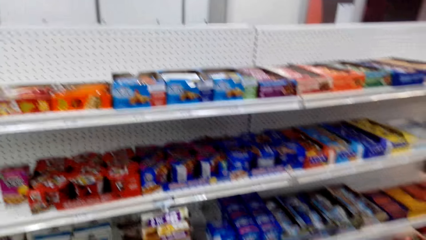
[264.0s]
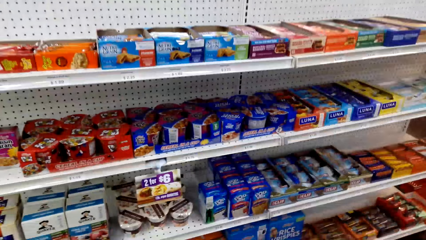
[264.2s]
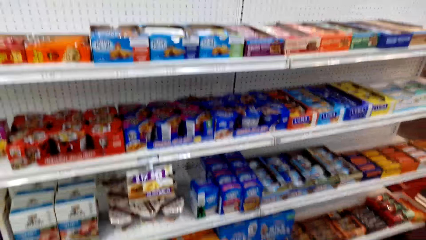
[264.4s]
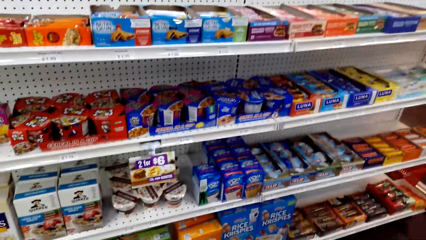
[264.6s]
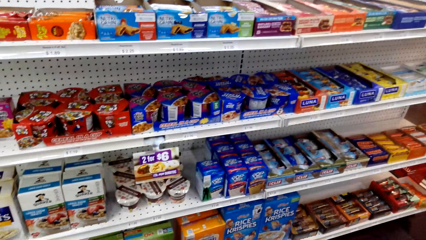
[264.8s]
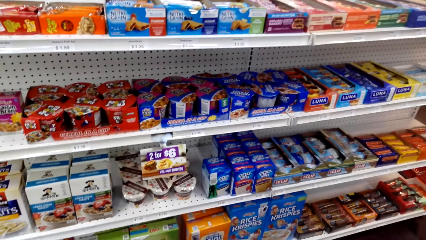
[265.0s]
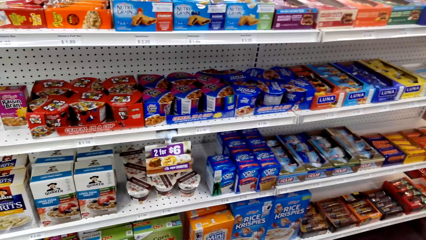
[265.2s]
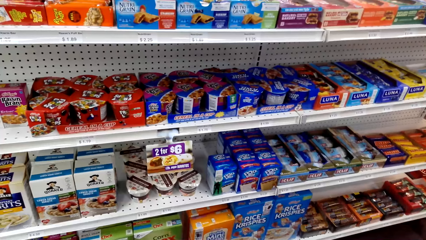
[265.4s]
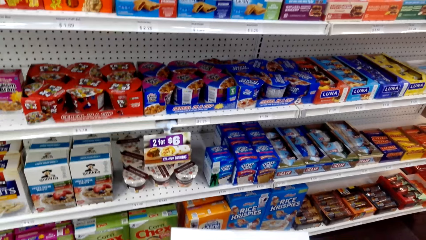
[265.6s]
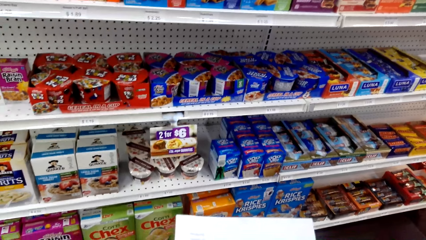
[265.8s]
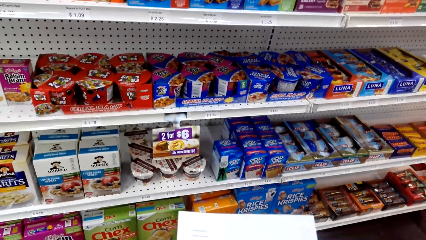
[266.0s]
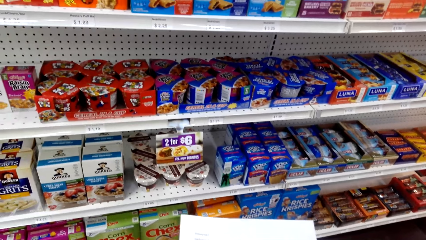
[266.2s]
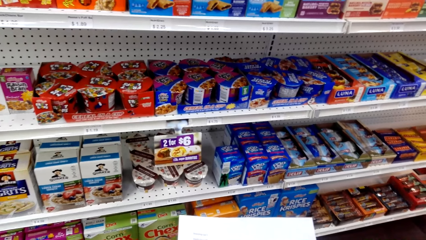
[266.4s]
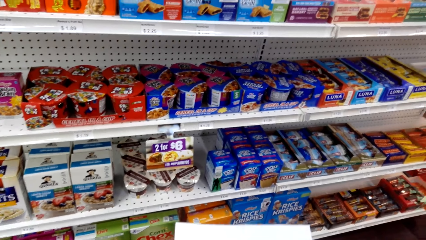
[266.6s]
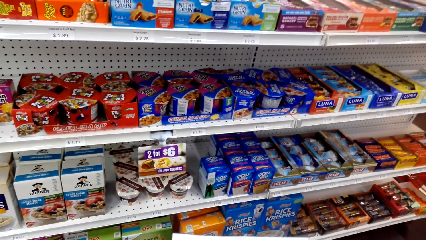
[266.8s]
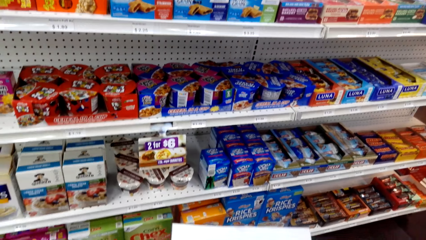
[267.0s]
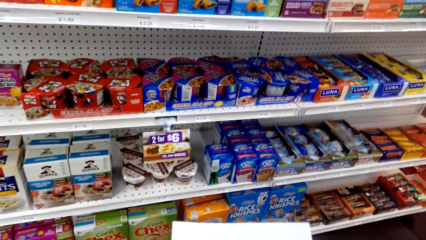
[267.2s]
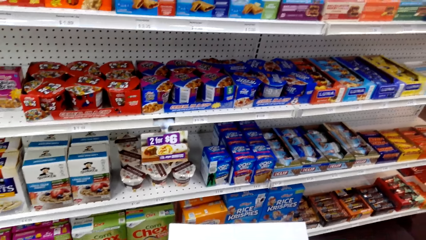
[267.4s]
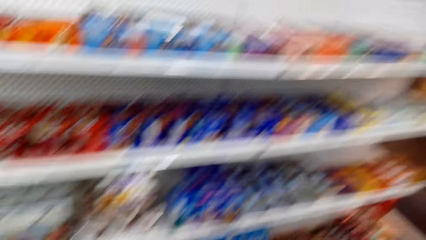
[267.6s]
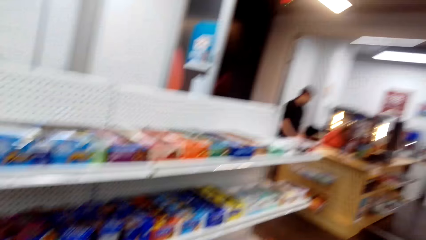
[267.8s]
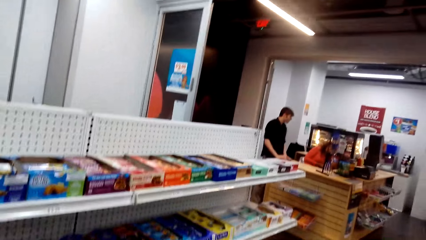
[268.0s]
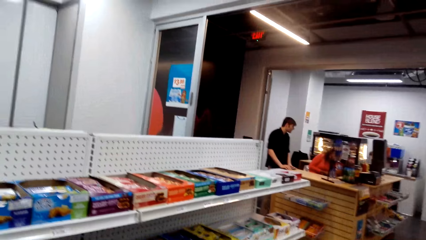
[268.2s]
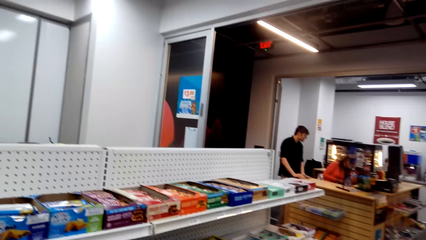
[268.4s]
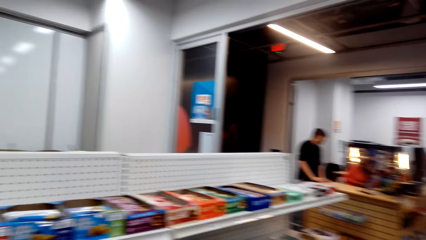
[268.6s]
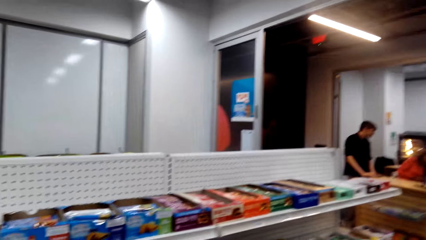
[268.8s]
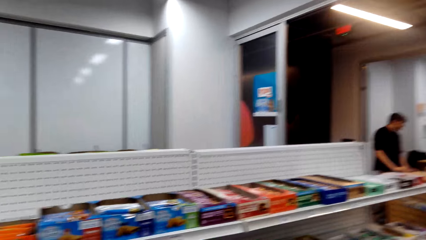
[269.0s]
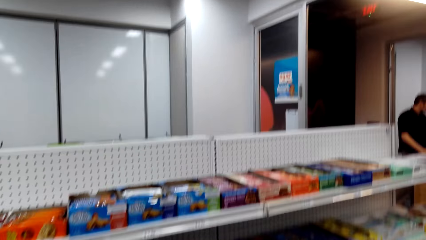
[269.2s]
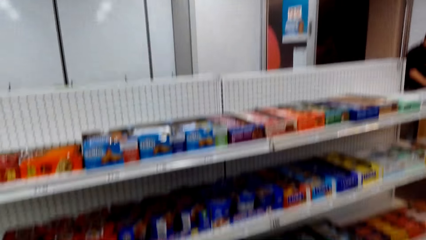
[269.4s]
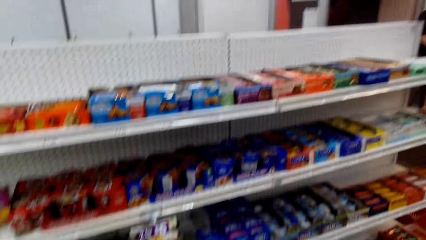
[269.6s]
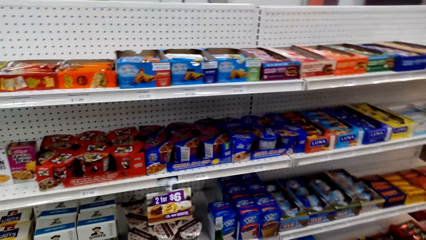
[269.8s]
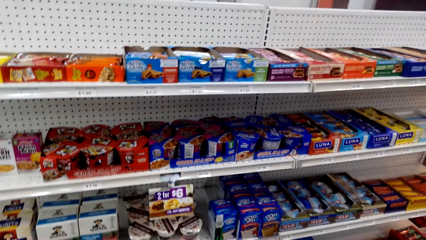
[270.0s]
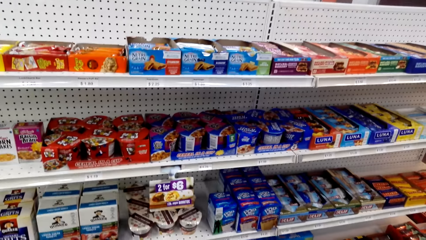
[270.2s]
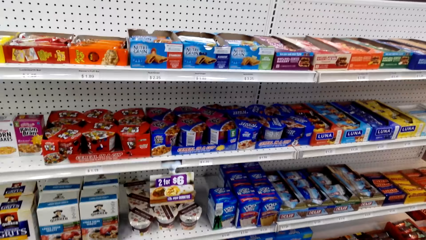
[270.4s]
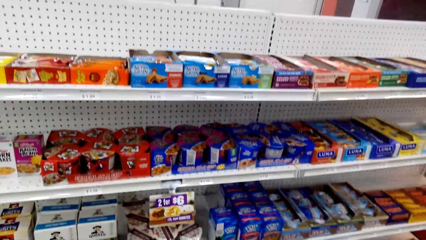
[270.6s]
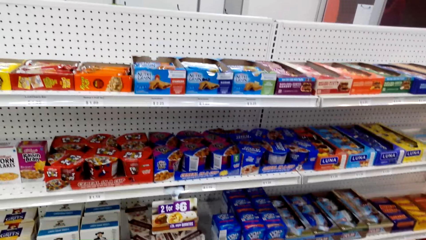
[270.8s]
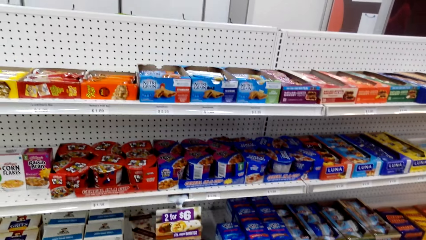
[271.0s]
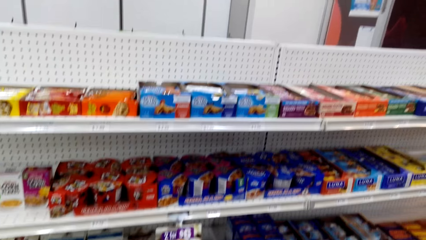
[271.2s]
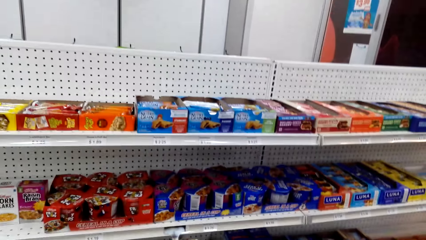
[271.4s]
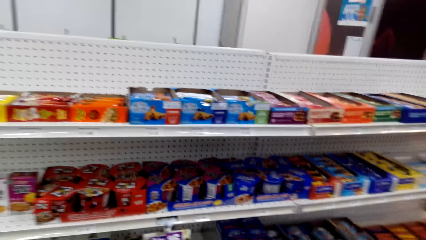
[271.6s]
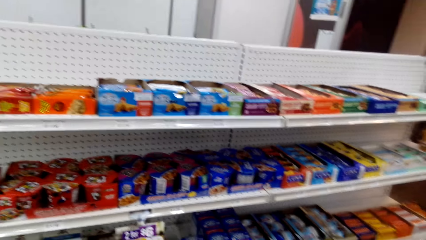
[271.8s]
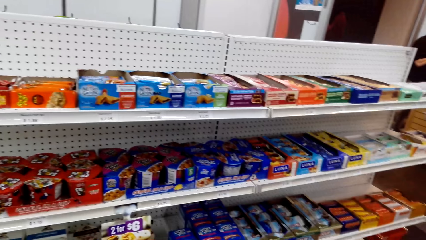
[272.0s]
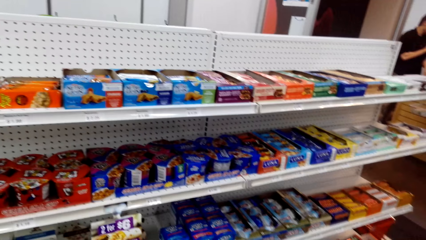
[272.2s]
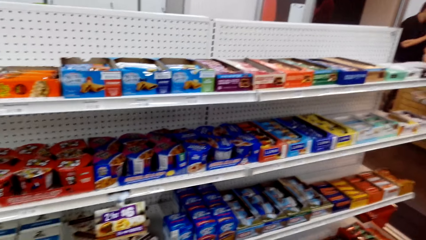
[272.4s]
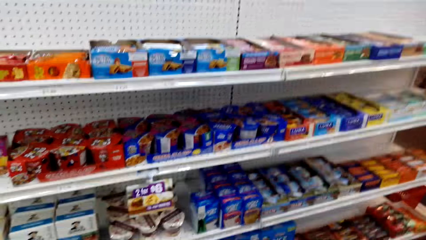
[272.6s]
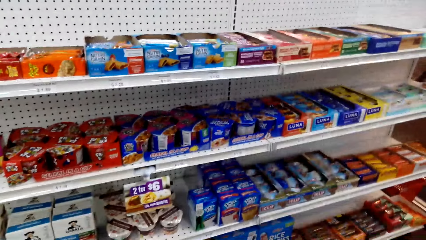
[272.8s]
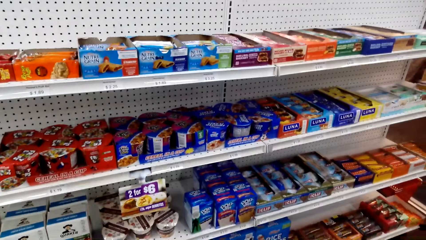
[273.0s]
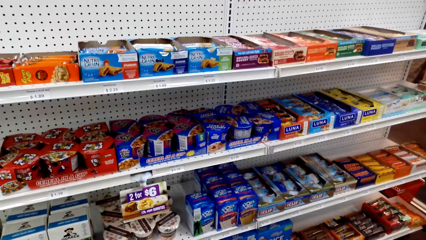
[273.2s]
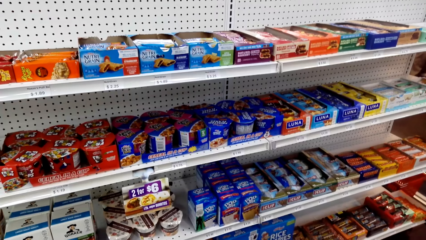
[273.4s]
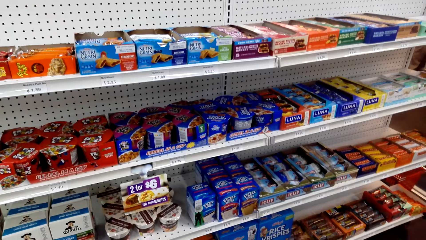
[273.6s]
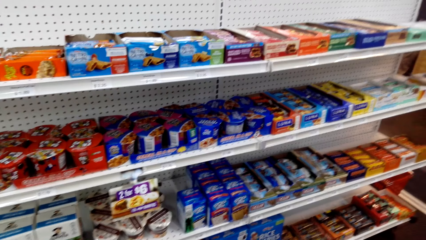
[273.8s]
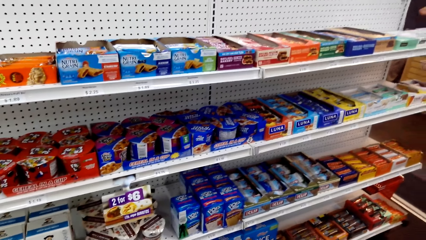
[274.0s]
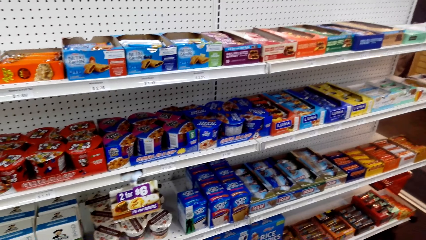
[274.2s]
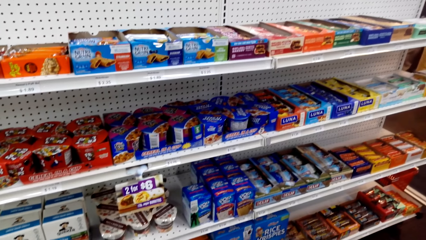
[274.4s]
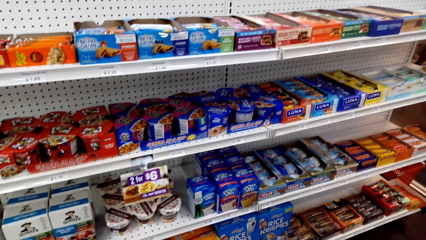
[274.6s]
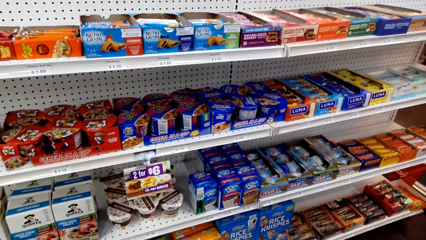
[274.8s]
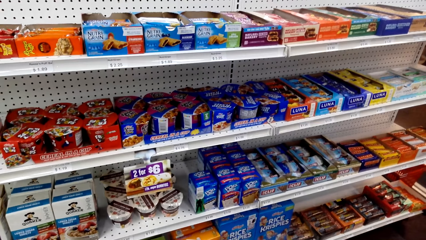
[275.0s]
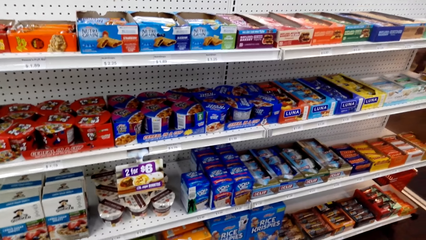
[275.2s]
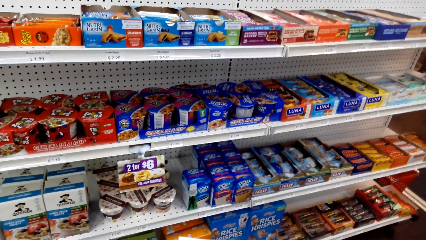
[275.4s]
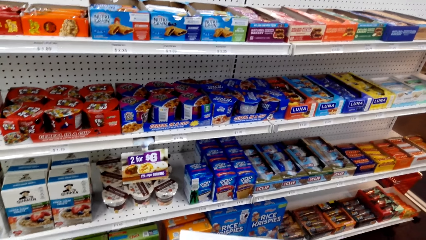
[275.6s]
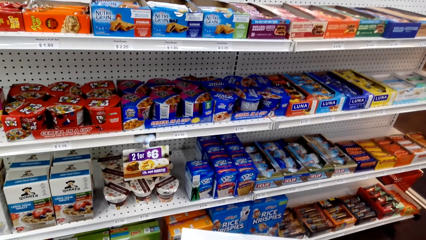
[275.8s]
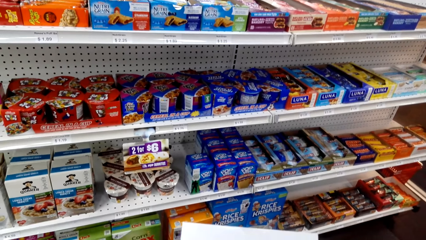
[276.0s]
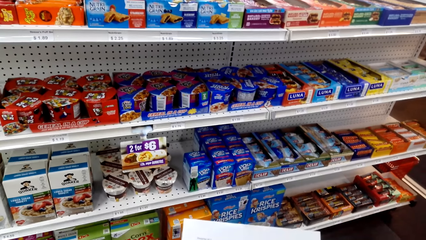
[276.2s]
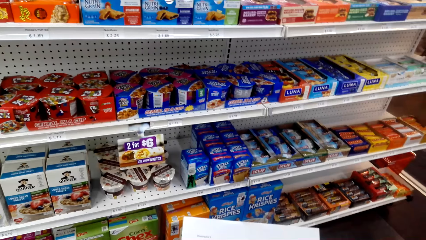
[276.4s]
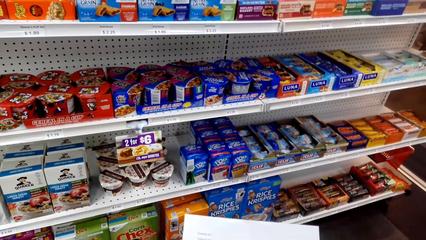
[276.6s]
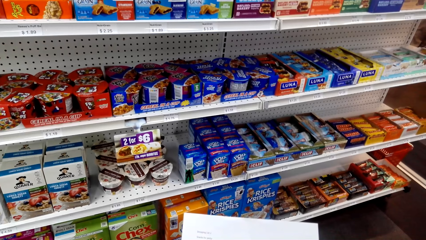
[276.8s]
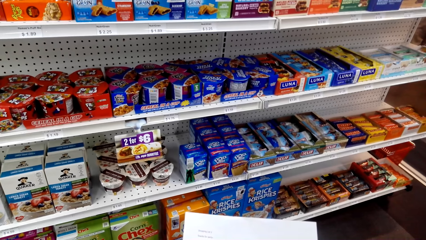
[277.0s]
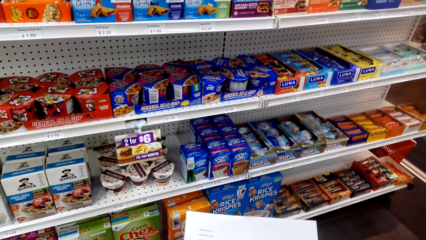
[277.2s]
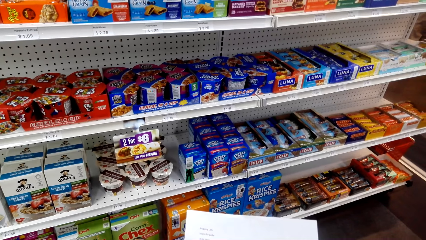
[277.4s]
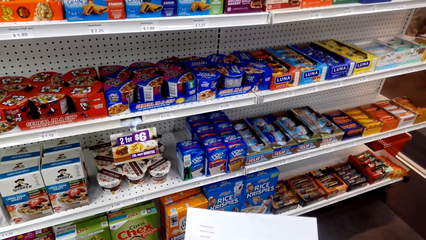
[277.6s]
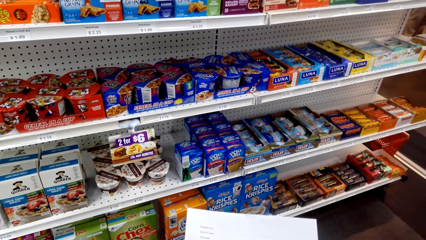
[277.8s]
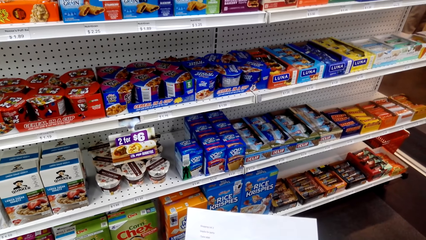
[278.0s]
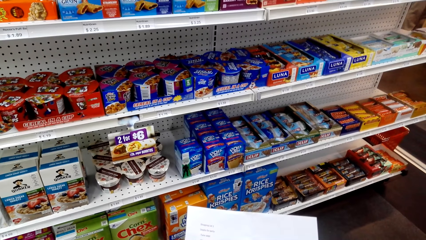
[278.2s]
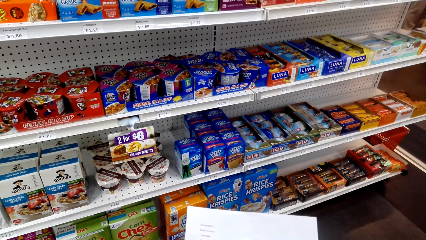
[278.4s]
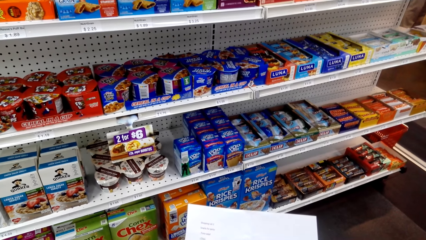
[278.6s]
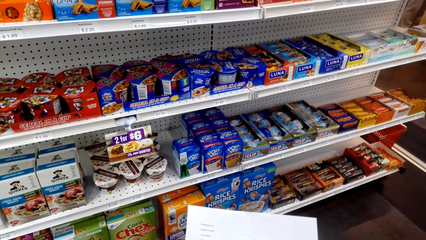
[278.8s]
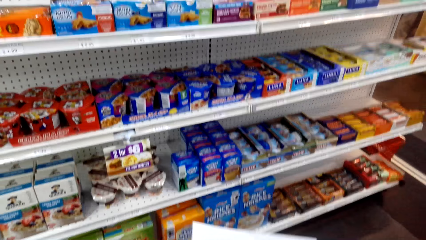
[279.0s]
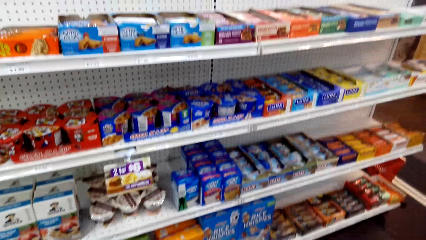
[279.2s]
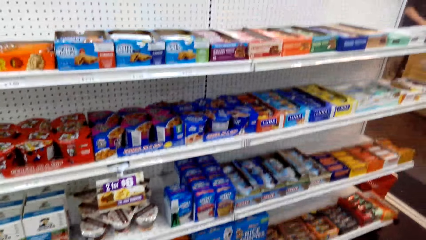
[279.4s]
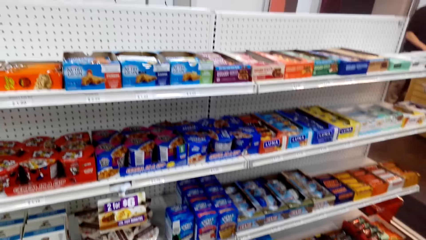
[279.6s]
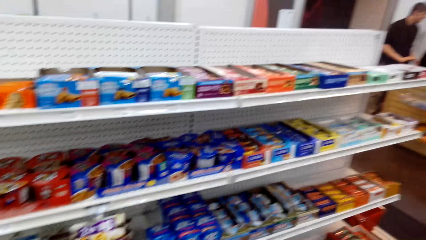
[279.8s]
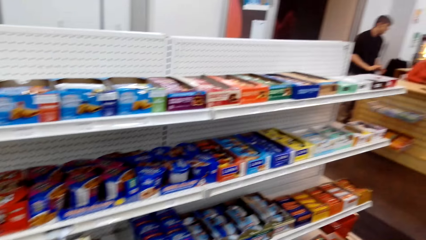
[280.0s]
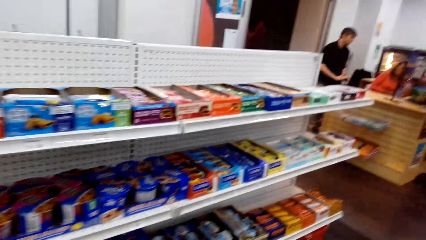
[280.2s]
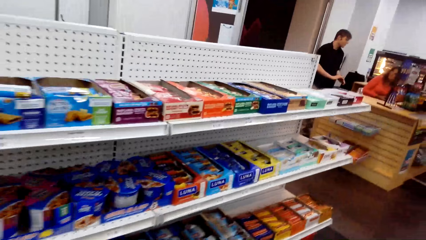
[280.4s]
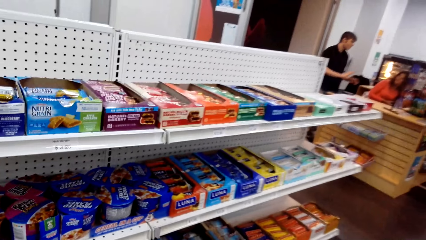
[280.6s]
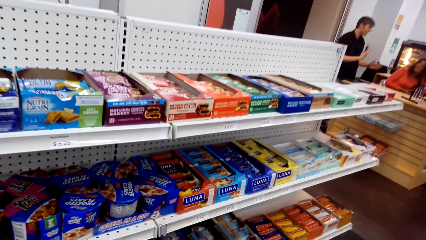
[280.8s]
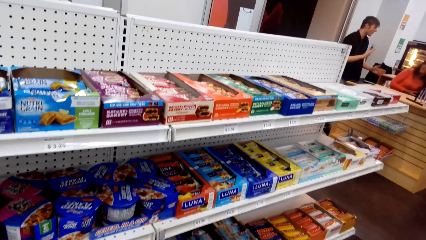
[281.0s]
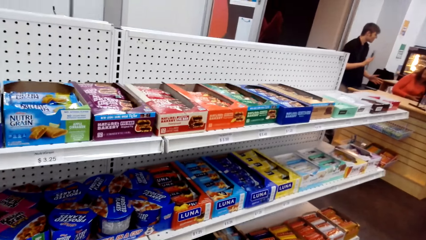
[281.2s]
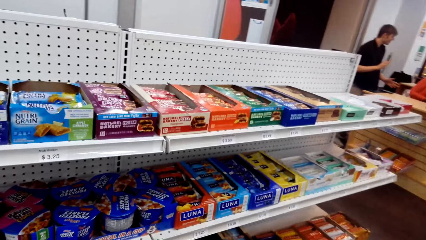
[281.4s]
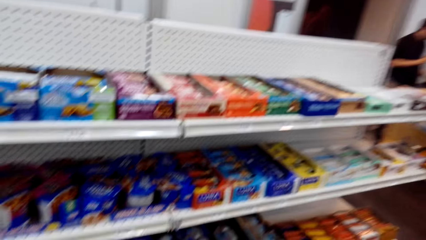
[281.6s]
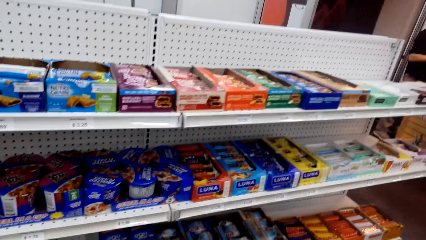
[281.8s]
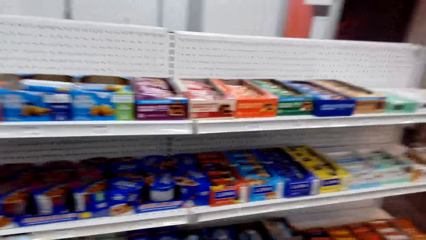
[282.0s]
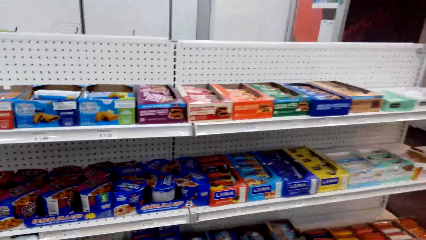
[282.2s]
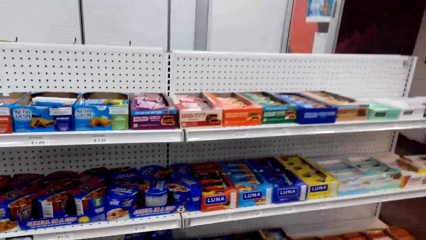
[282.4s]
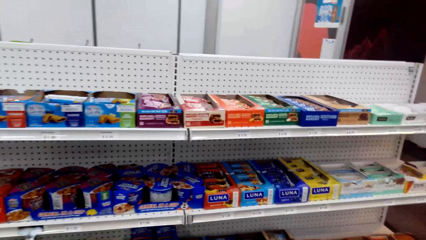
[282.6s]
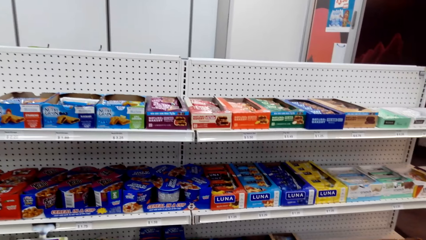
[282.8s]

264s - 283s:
A man interacts with a cashier at the supermarket counter. The camera wearer views the paper in the hands. They view items on the supermarket shelving.
